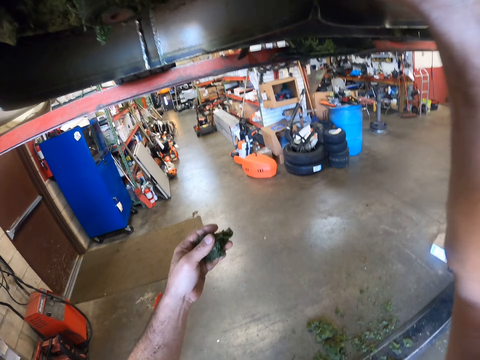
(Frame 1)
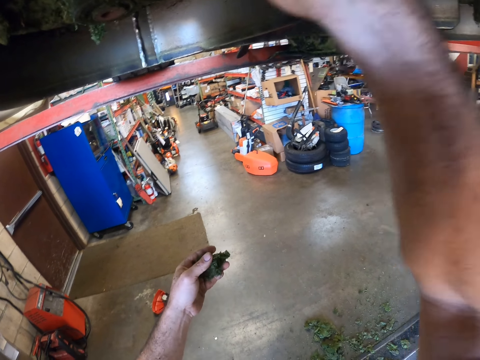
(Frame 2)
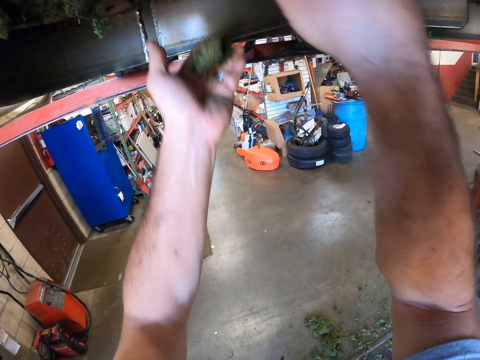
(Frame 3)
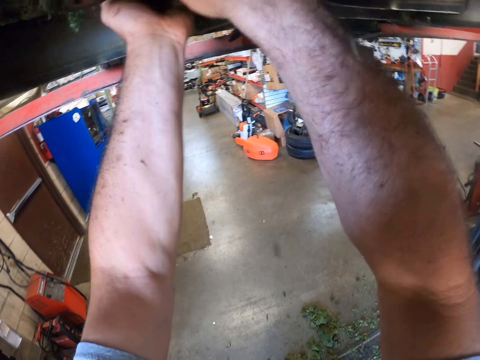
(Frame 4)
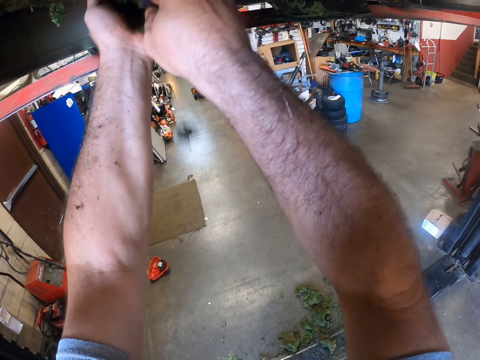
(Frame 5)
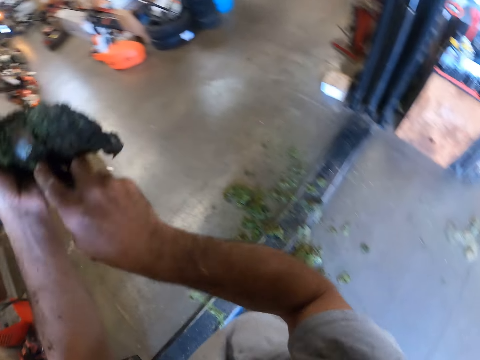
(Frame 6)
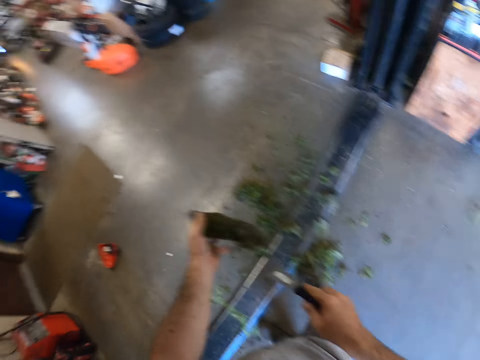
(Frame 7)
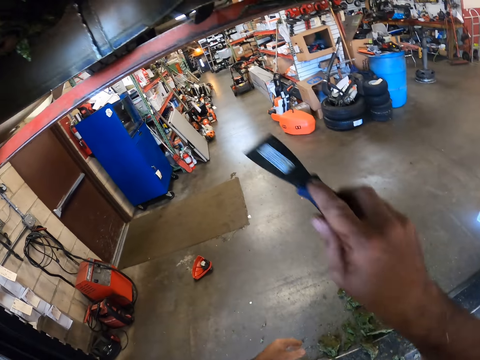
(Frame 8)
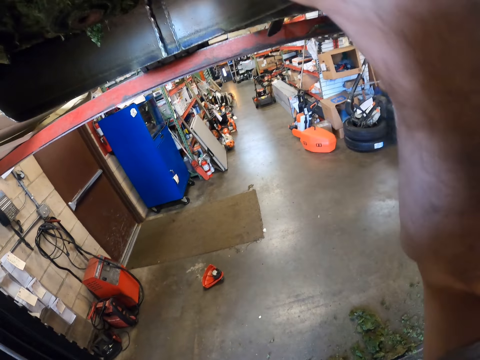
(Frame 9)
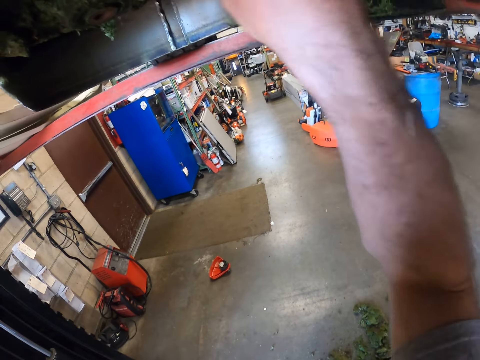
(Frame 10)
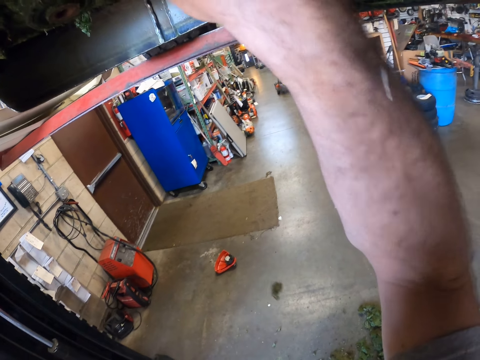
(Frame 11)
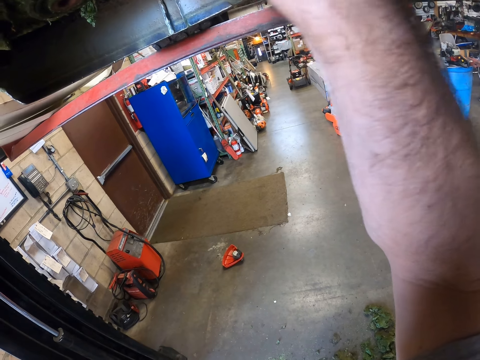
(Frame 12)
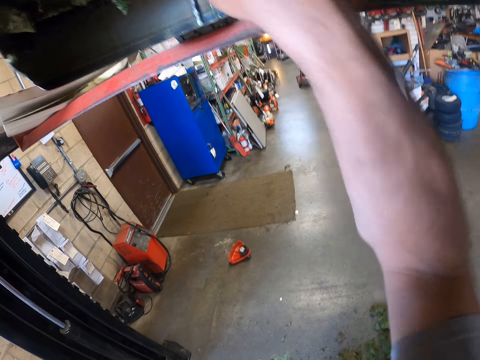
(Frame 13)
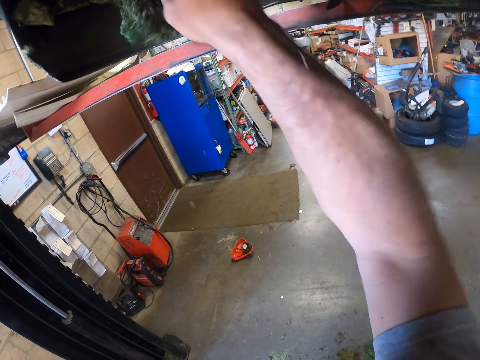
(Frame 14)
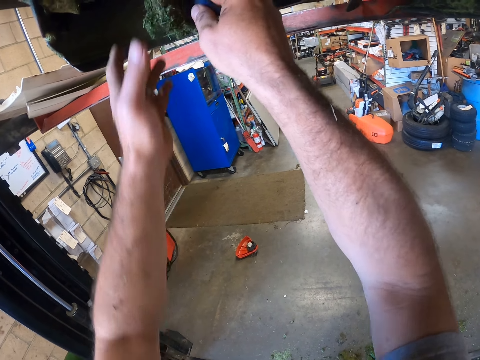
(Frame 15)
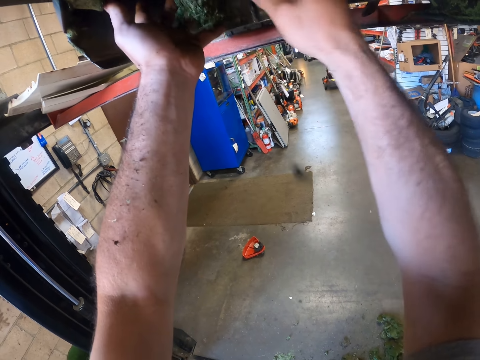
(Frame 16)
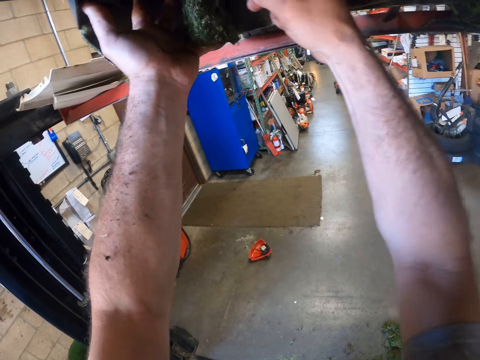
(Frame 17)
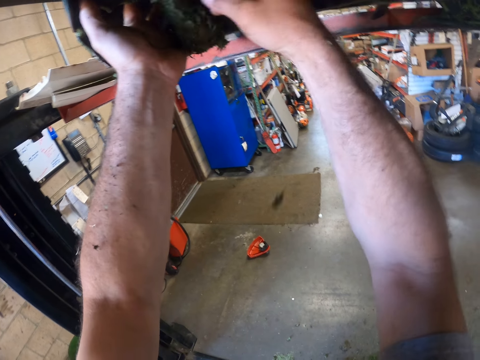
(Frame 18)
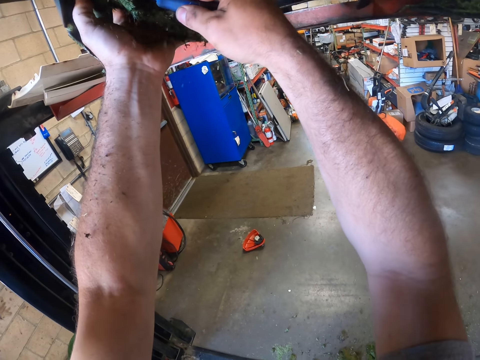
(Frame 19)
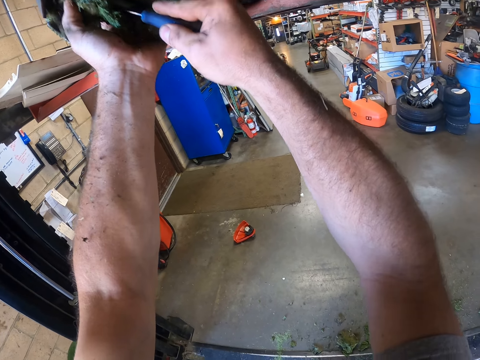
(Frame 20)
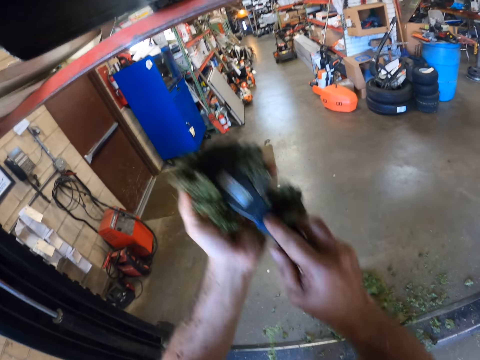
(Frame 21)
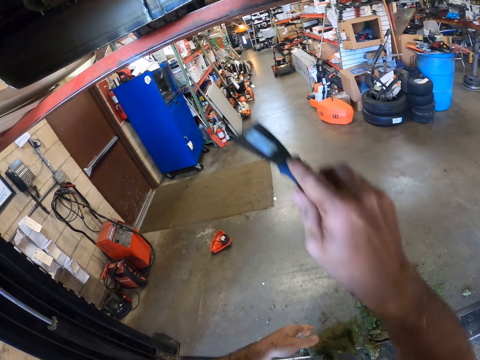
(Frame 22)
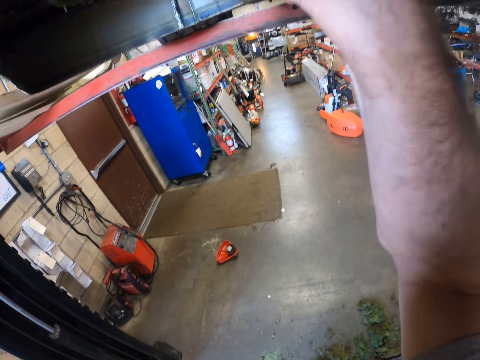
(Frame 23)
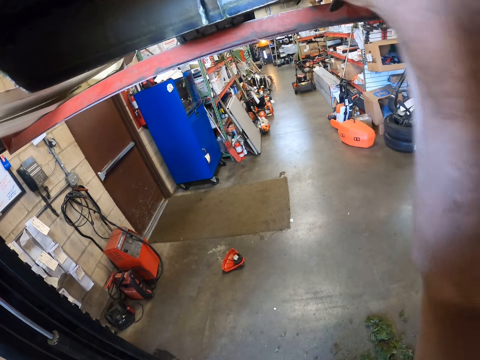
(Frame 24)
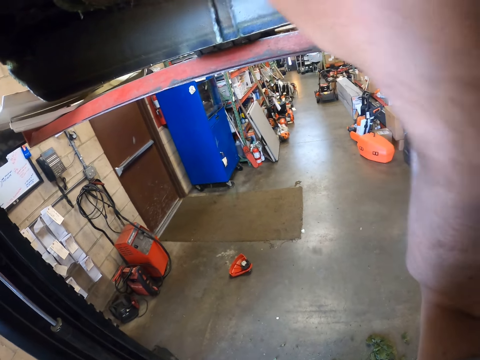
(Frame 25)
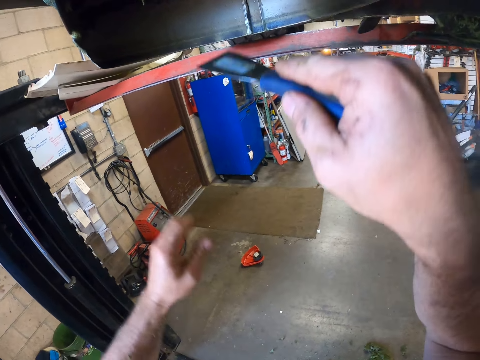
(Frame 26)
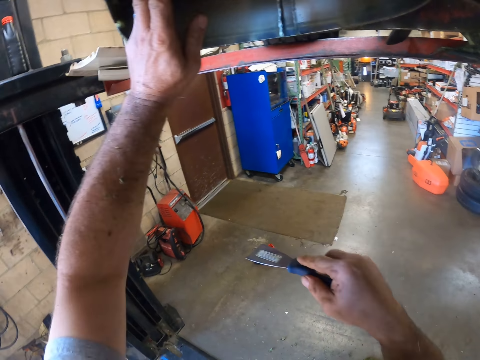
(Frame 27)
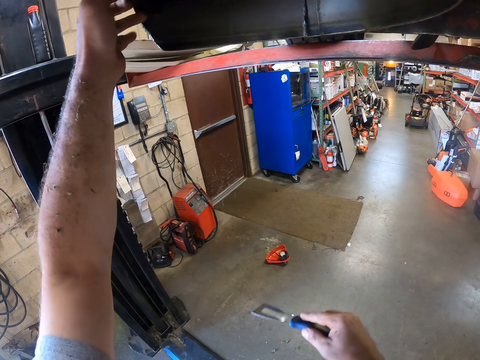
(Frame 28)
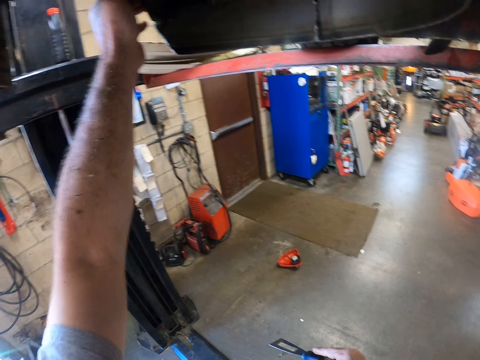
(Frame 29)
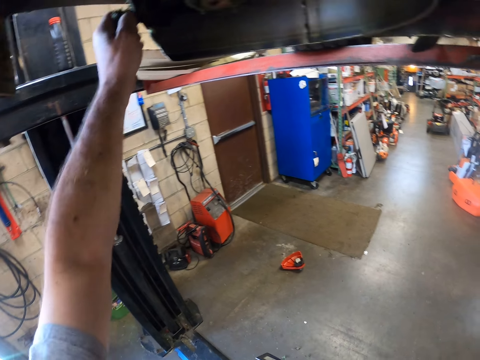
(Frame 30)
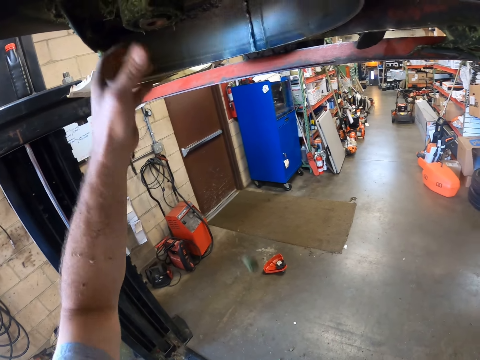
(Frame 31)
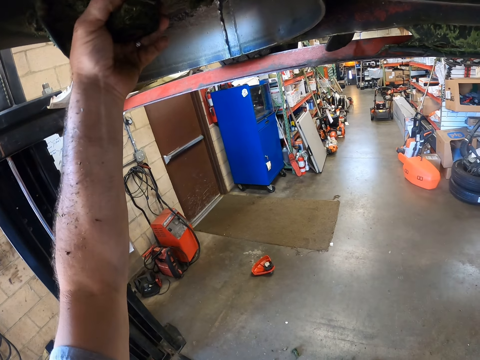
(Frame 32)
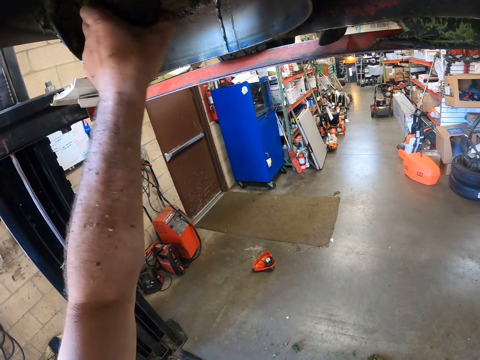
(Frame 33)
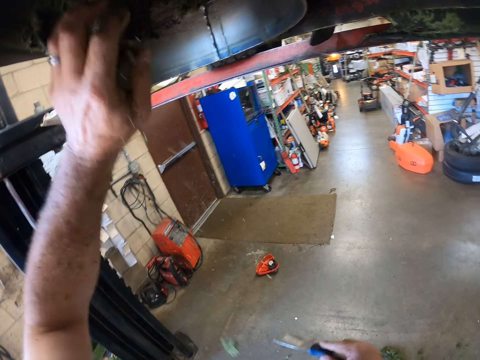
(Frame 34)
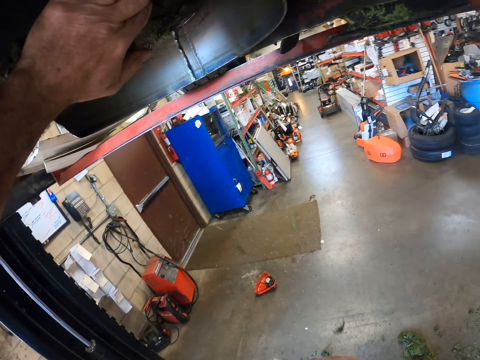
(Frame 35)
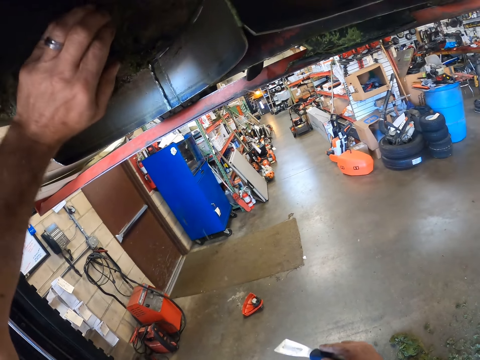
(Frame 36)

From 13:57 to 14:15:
The camera wearer removes dry grass from the lawn mower. He carries dirt from the quad with his left hand. He throws the dirt to the ground. He scrapes the bottom of the quad with the putty knife. He removes the dry grass from the lawn mower. He touches the dry grass with his left hand. He packs the dirt from the quad with his left hand. He holds the dry grass with his left hand. He scrapes the bottom of the quad with the putty knife. He removes the dry grass from the lawn mower. He lifts his left hand. He touches the dry grass with his left hand. He removes the dirt from the quad with his left hand.

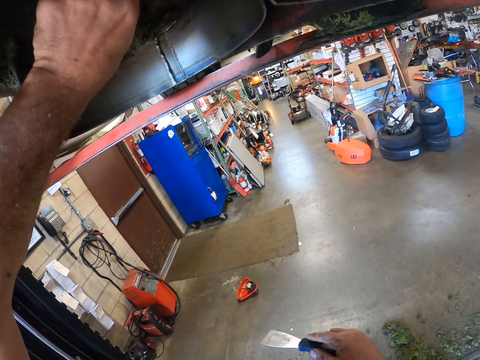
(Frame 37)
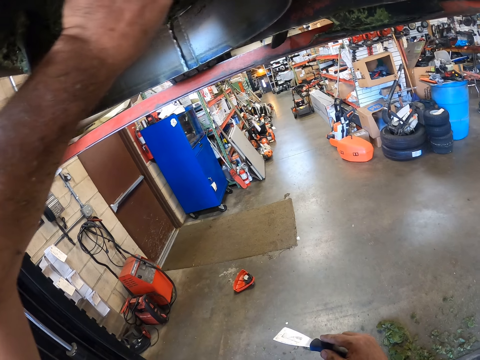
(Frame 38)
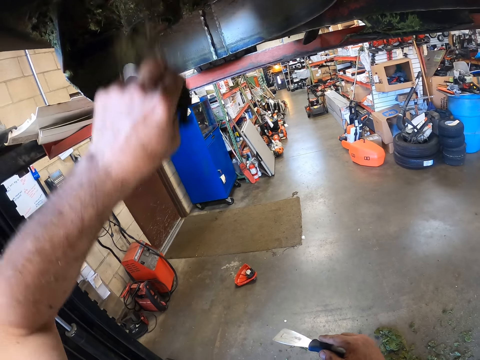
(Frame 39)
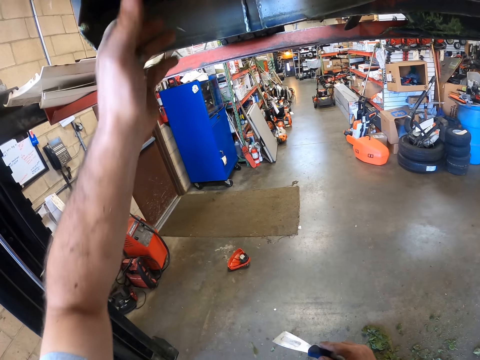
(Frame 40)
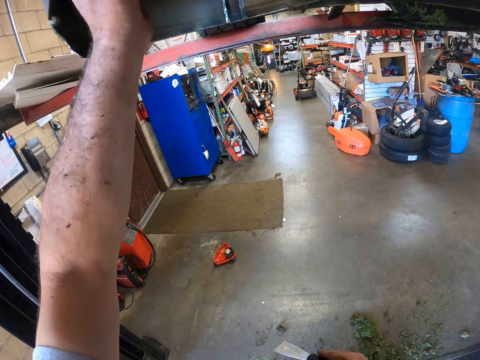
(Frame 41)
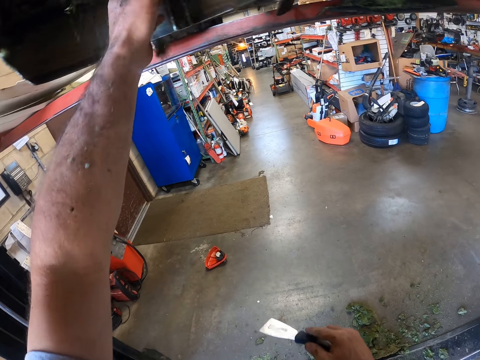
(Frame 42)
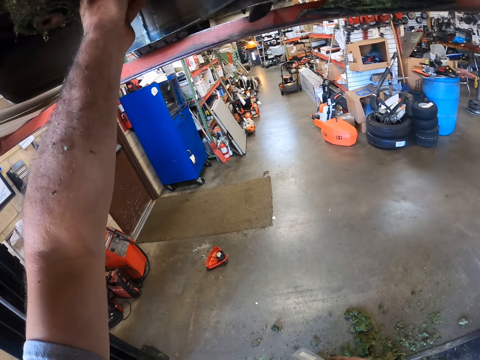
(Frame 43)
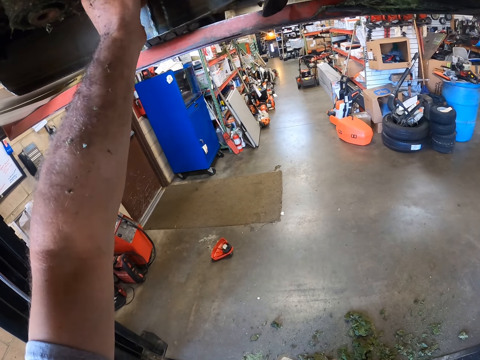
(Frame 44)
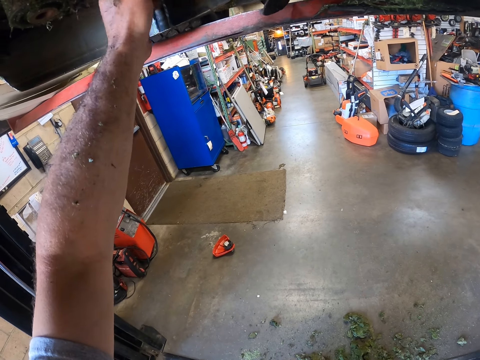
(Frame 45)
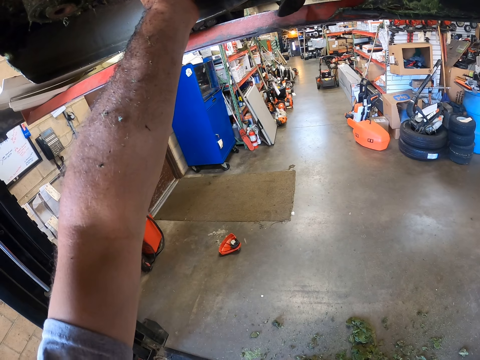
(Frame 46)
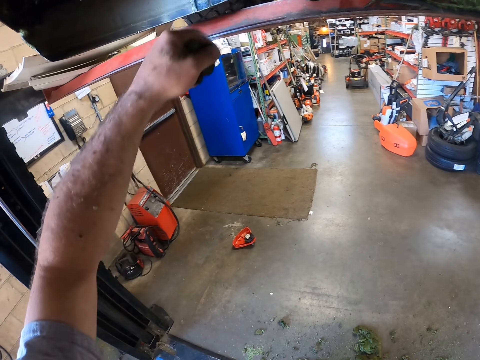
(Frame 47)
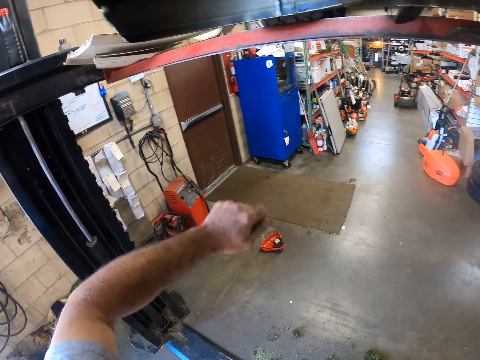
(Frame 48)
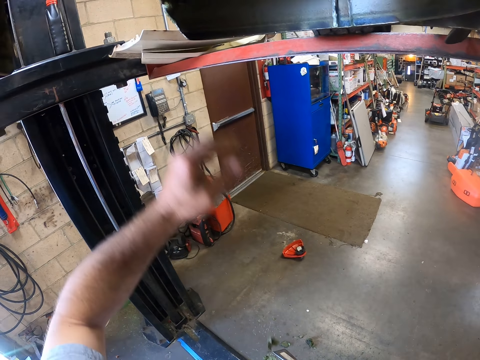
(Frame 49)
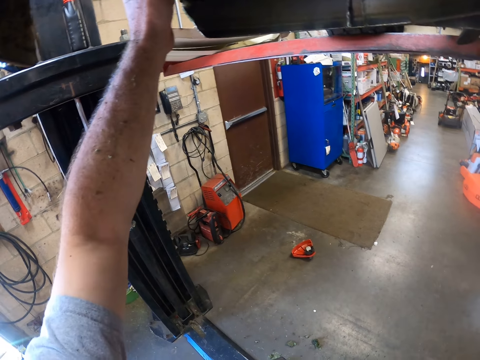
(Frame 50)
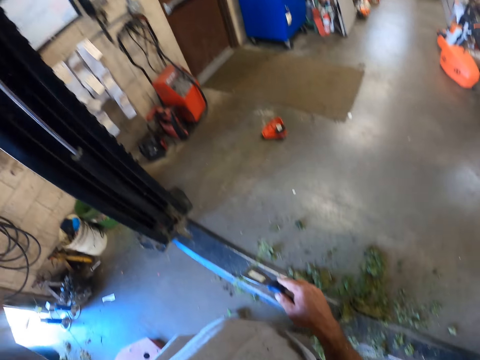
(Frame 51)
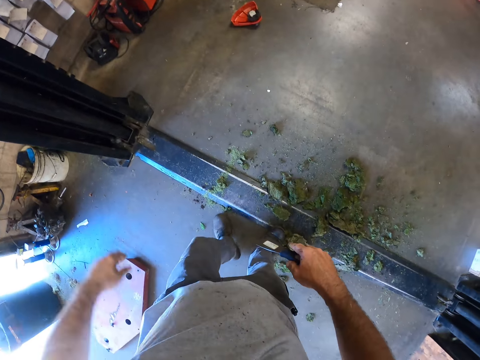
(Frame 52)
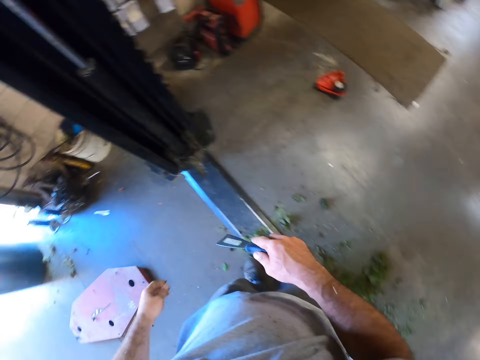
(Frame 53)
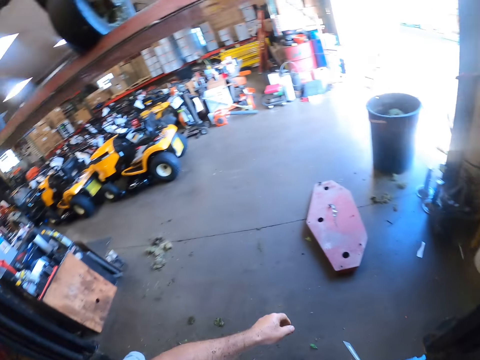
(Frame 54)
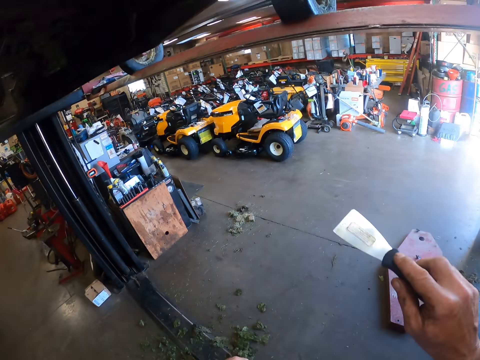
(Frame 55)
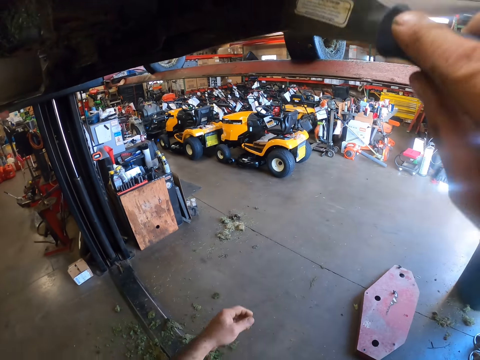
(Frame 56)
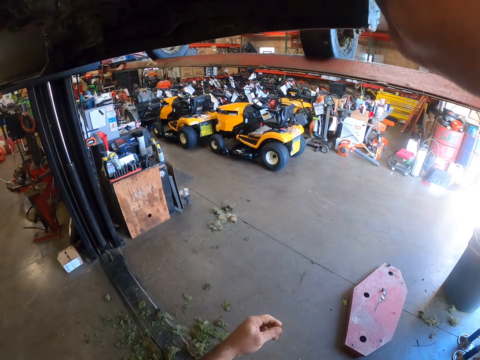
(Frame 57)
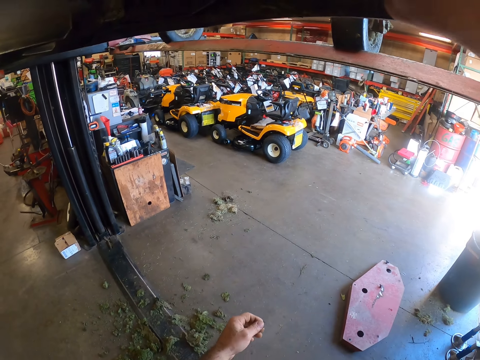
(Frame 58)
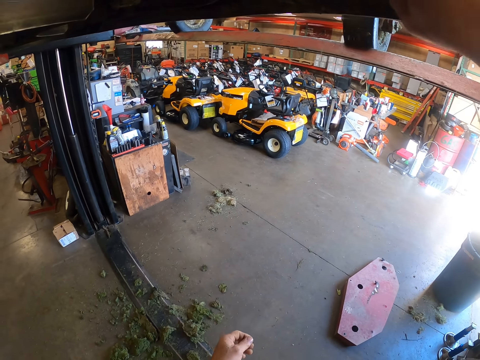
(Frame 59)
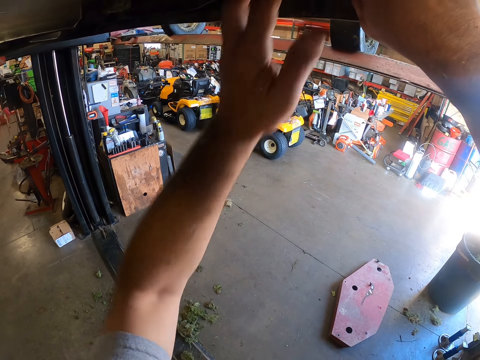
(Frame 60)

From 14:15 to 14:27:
The camera wearer drops dry grass on the floor. He picks up the dry grass with his left hand. He turns left. He raises his right hand. He scrapes dirt from the bottom of the quad with the putty knife. He removes the dry grass from the lawn mower.
